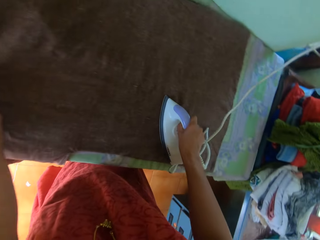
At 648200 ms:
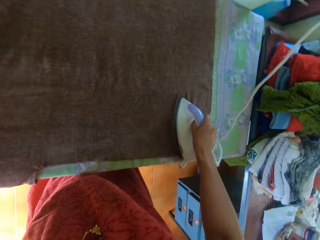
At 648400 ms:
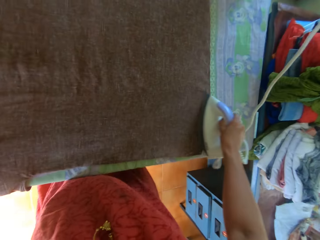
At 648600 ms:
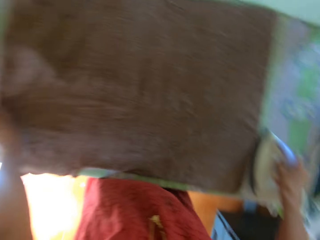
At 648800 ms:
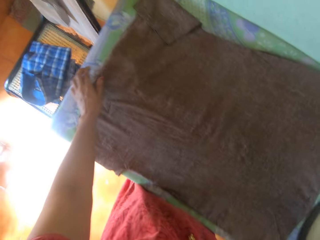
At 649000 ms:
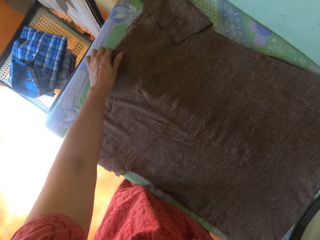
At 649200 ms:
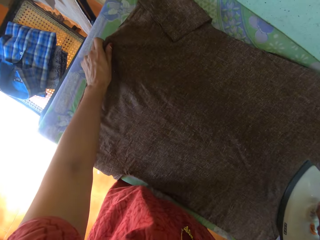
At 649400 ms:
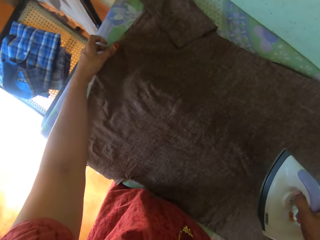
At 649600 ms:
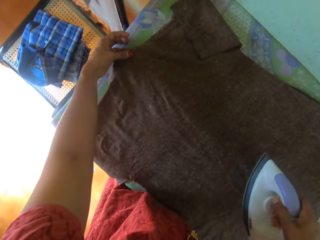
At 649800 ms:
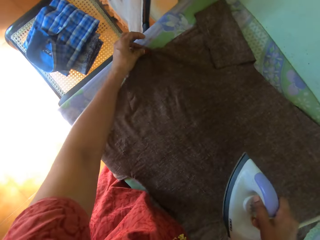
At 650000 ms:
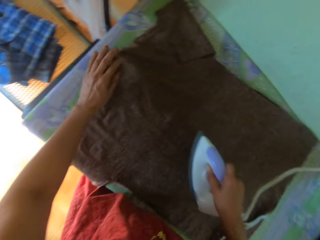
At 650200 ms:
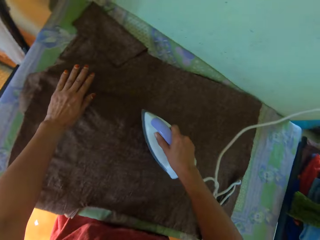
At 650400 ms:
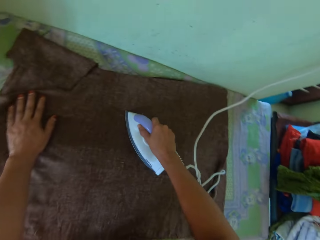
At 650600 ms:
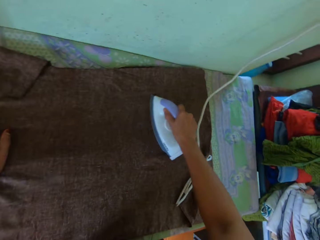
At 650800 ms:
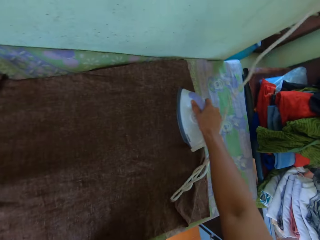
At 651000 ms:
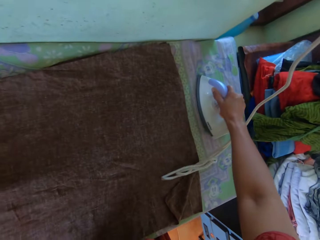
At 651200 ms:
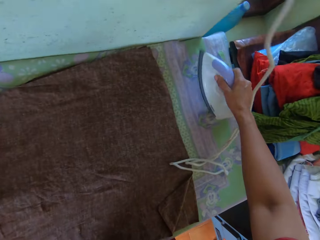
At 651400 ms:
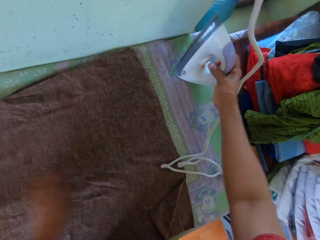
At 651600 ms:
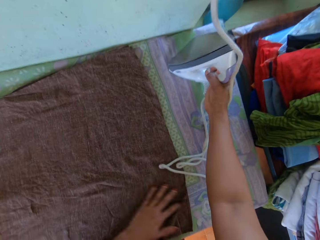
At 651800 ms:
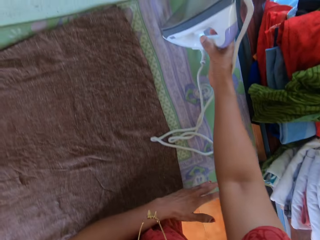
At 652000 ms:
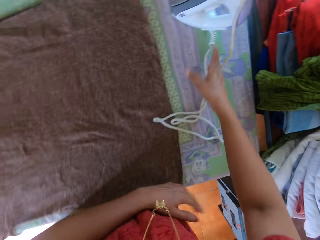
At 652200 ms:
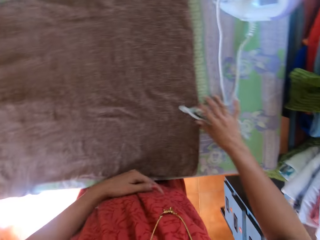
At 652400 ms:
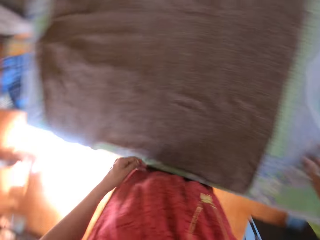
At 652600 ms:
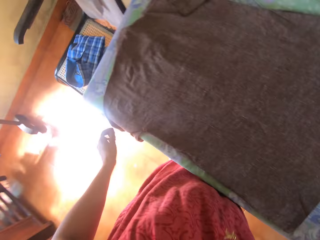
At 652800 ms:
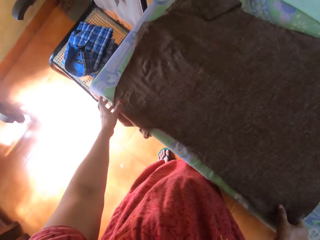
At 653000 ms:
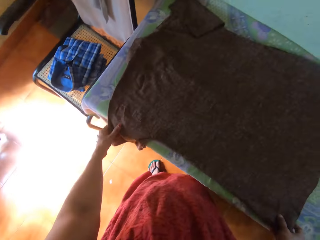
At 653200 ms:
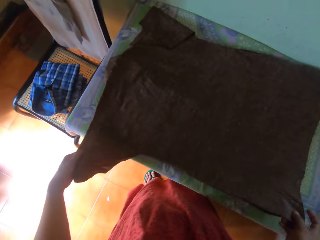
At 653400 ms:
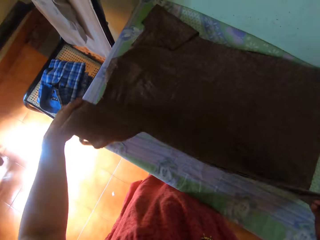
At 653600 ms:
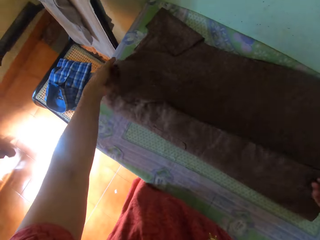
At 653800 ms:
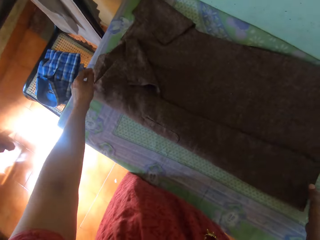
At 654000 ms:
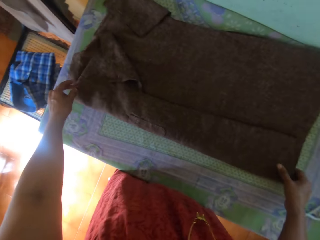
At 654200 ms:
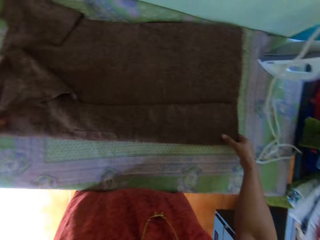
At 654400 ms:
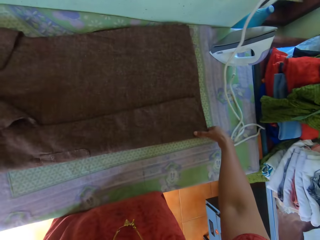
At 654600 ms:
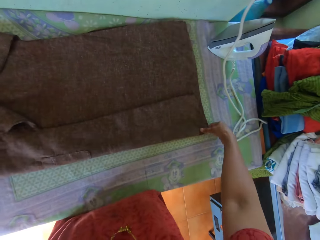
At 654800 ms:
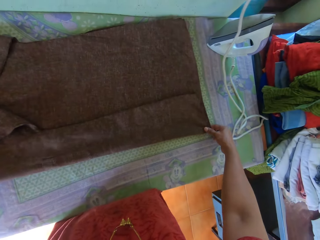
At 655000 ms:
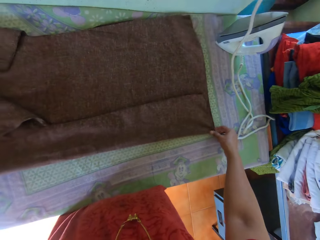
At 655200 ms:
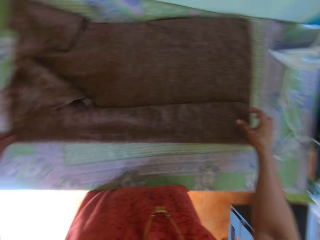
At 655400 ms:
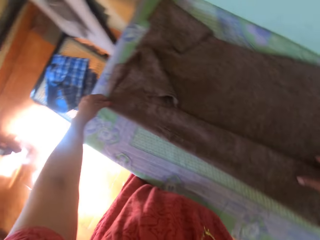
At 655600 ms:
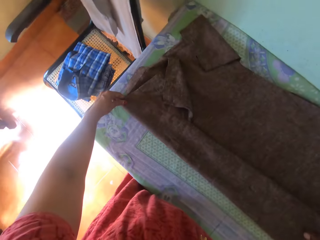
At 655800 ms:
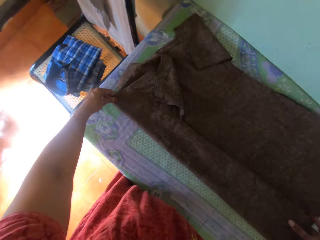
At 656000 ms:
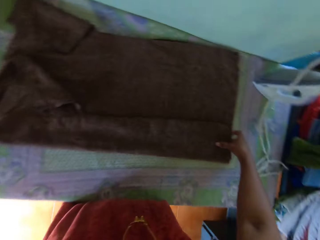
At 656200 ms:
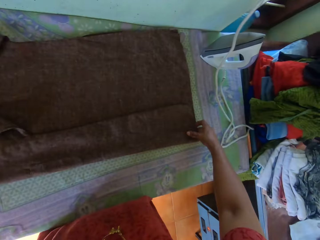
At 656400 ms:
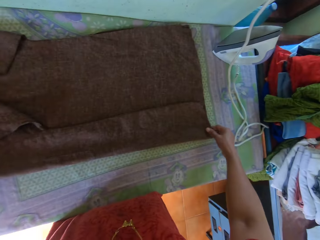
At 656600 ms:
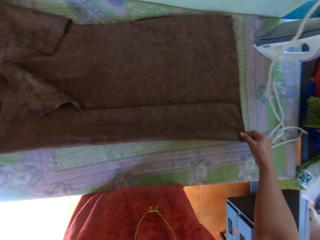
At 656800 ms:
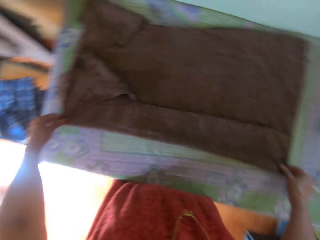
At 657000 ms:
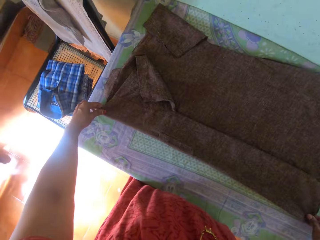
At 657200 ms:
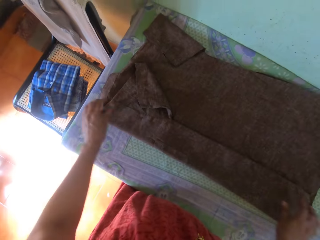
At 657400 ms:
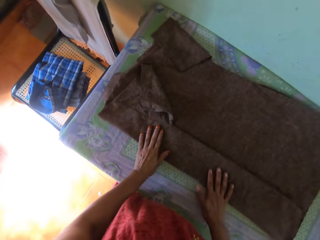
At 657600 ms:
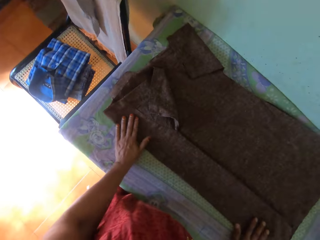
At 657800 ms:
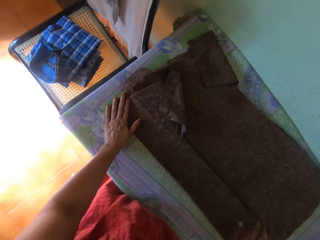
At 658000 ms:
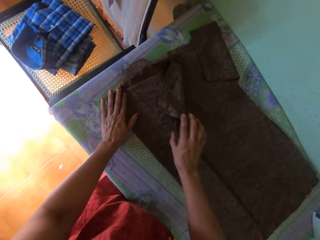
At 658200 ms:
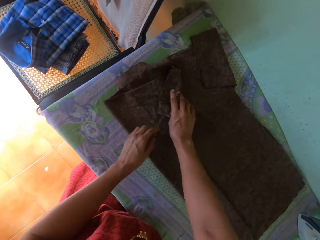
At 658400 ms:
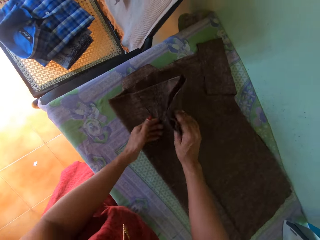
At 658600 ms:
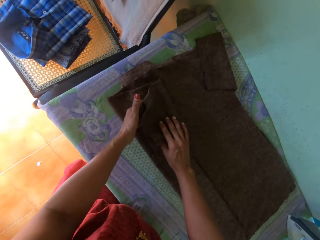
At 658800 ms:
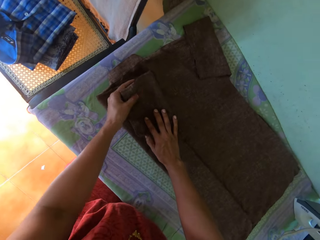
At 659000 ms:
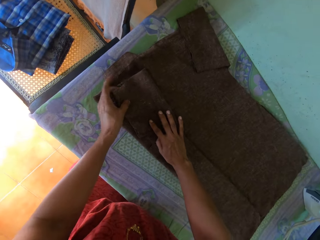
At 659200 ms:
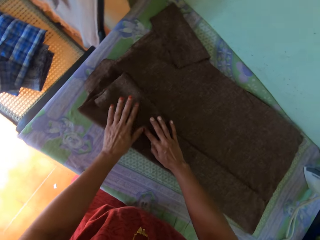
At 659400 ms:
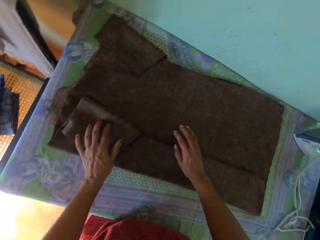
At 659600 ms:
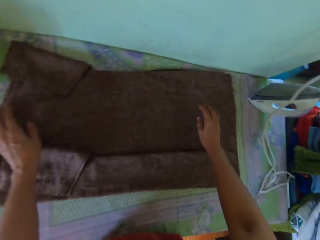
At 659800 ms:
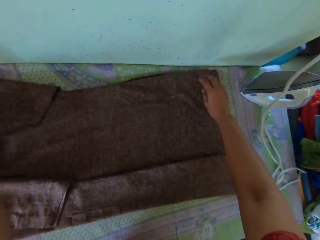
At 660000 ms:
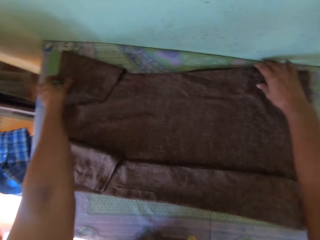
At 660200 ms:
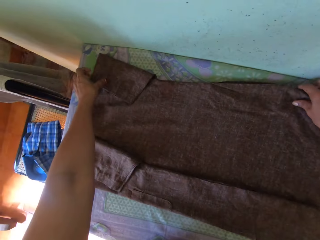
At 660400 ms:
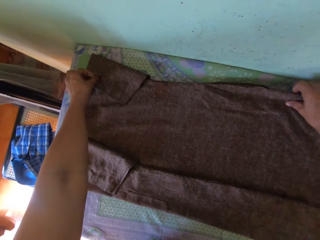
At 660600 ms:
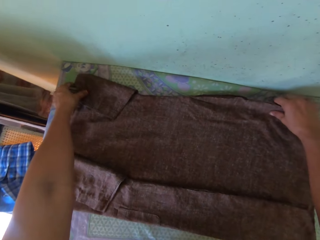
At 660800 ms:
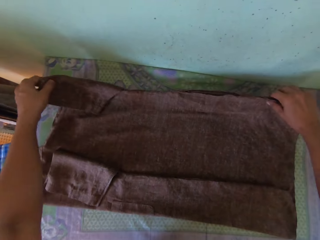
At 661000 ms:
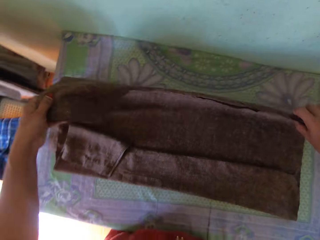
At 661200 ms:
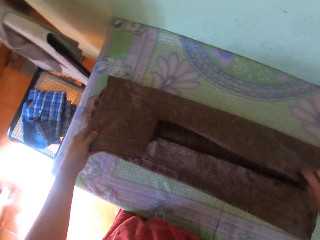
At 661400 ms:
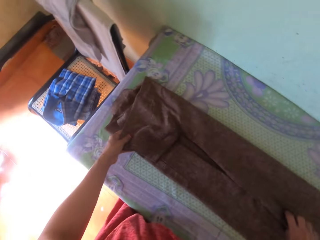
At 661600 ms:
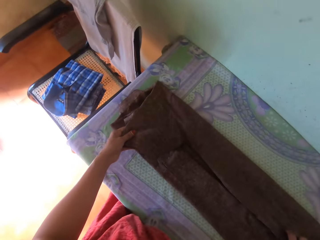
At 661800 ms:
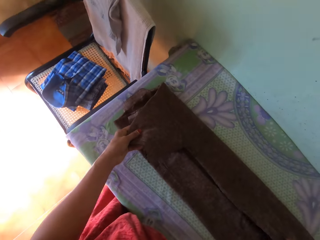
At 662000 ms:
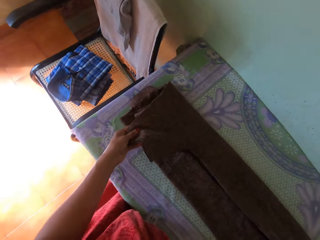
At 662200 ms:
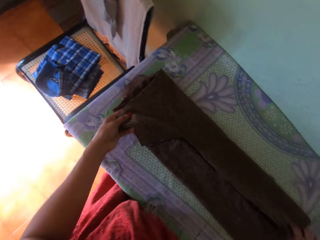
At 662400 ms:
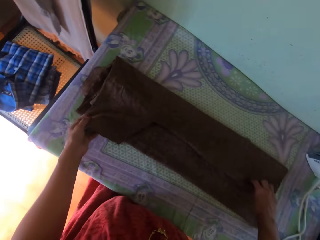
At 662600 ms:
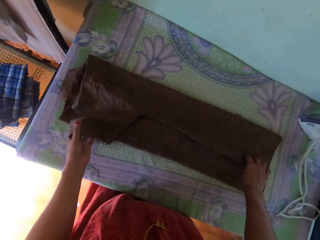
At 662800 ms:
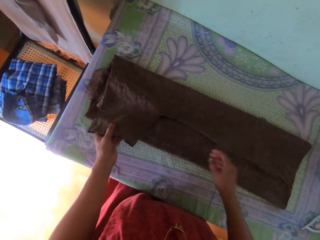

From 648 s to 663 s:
The camera wearer puts the iron box on the table. They fold the shirt. They straighten the shirt. They fold the shirt.

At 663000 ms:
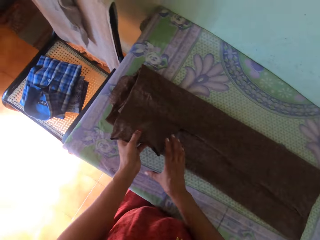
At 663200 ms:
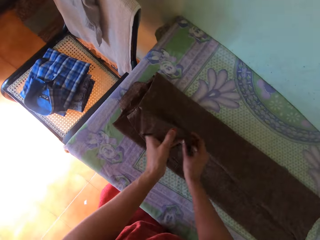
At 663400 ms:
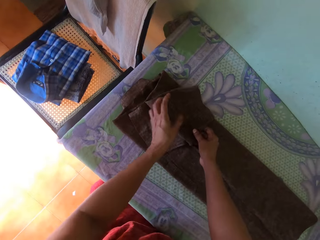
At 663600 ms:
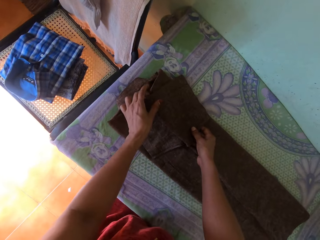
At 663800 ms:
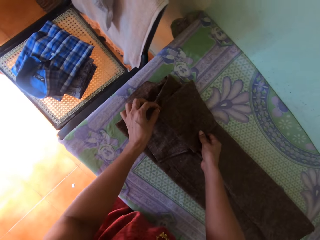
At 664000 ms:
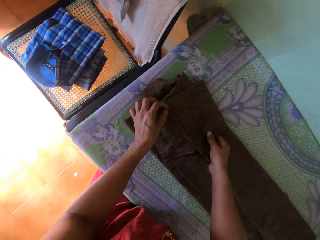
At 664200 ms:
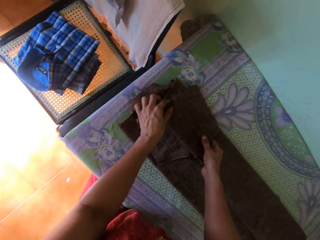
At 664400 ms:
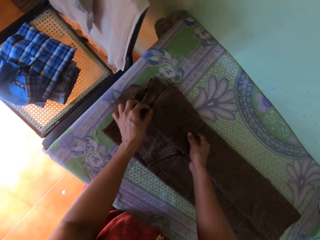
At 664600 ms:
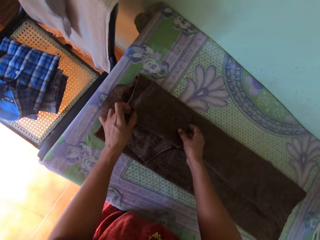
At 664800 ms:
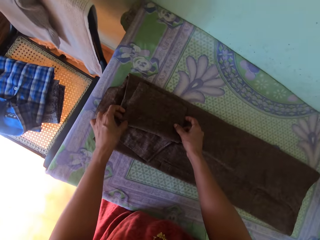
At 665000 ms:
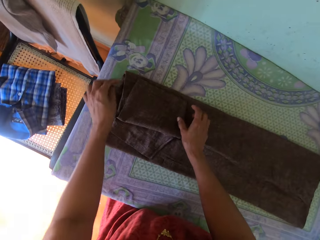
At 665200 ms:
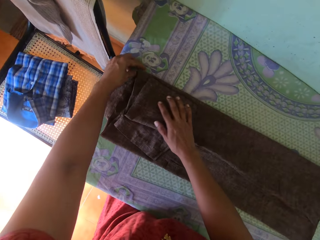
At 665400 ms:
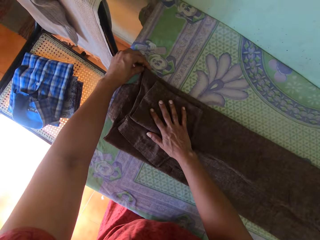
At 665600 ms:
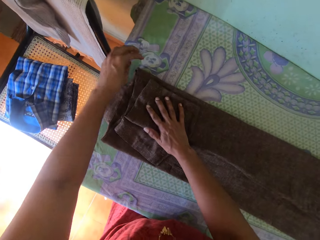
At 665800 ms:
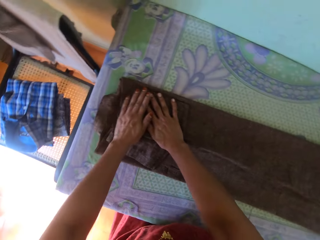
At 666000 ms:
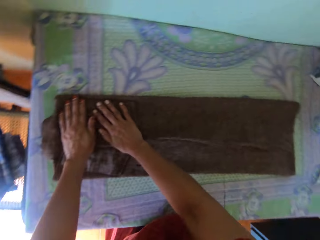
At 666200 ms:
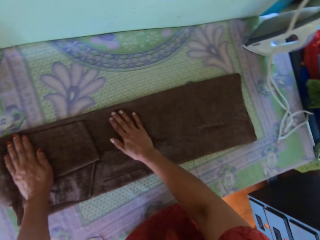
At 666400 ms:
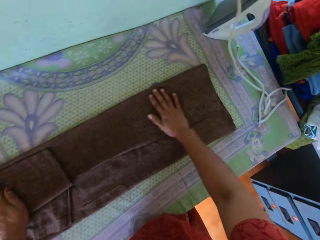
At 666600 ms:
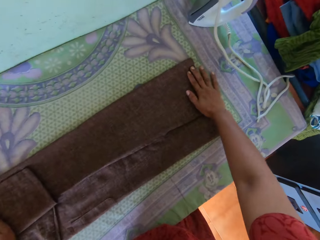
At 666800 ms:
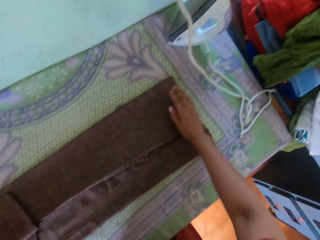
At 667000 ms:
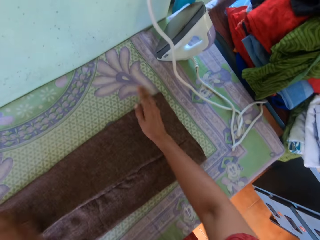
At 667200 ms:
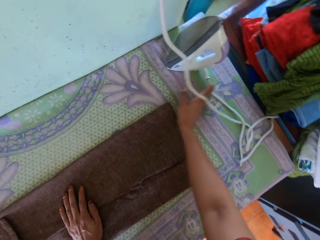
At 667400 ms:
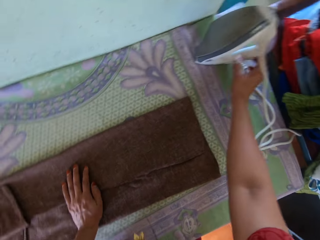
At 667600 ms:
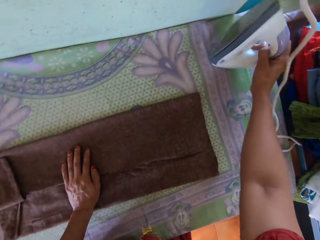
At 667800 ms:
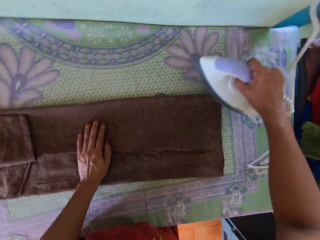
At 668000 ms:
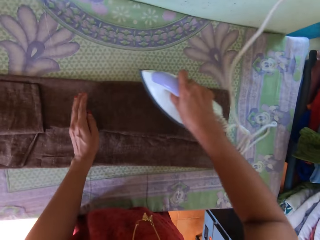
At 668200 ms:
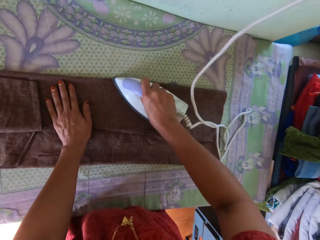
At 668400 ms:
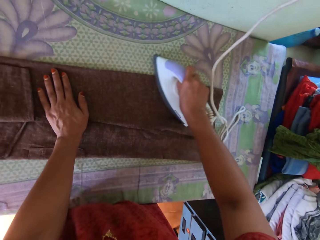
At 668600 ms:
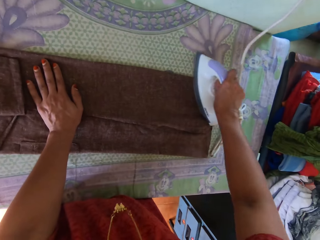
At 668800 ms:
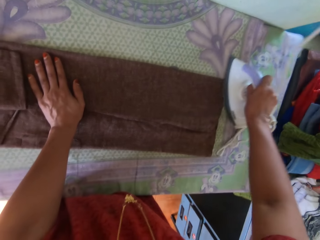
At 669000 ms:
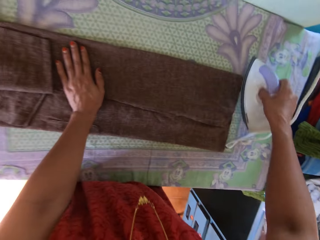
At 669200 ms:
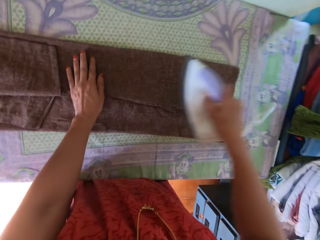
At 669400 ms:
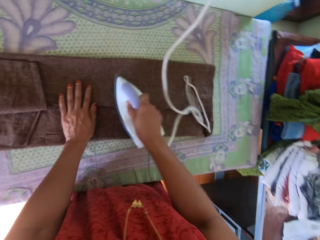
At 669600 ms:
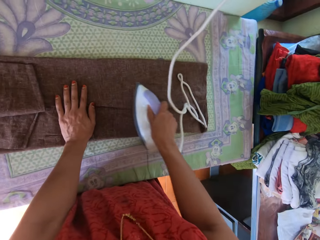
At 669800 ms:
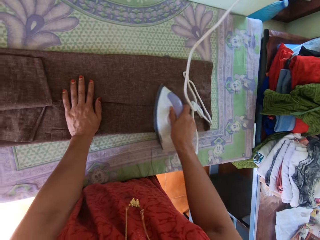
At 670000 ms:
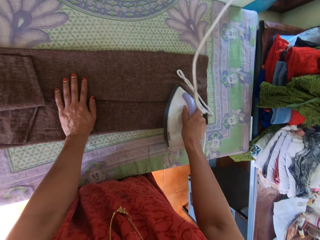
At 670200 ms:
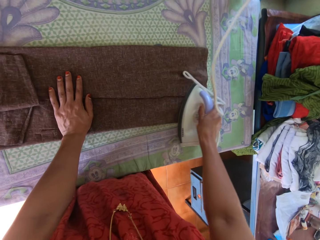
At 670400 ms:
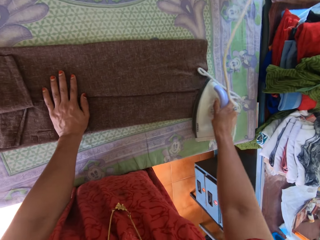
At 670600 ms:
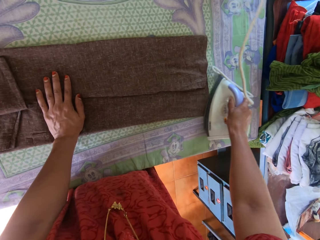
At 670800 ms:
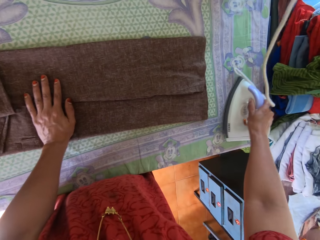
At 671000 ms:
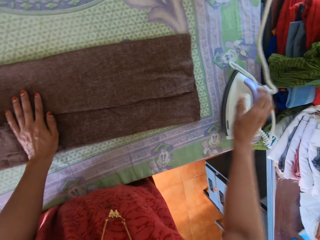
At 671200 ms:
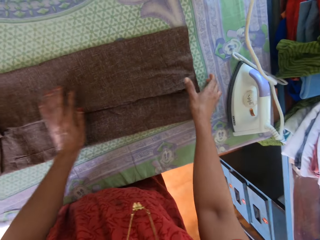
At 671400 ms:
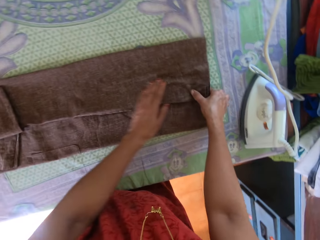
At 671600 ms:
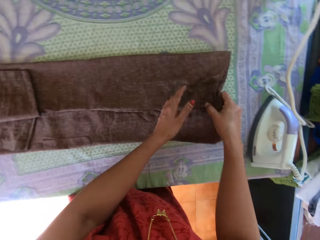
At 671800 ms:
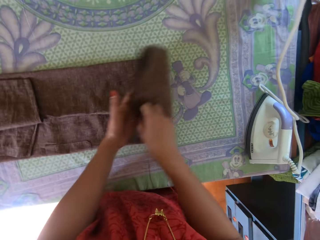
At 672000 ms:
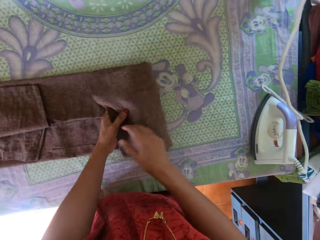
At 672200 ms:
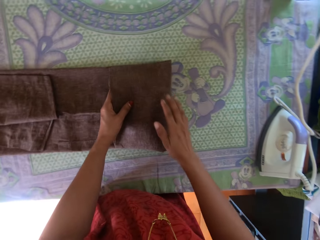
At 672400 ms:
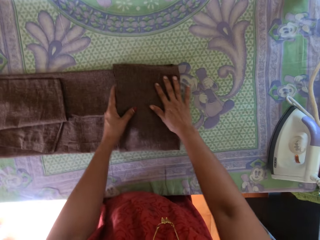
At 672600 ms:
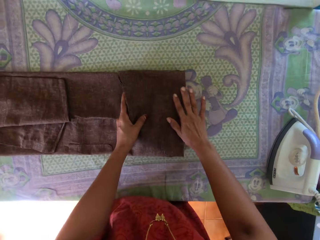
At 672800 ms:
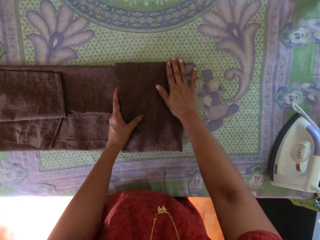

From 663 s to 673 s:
The camera wearer straightens the shirt. They pick up the iron box from the table. They iron the shirt. They put the iron box on the table. They fold the shirt.
